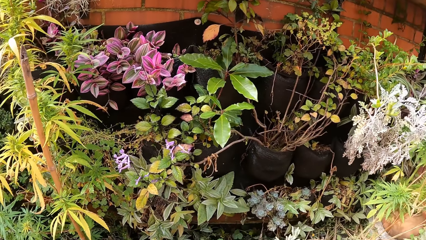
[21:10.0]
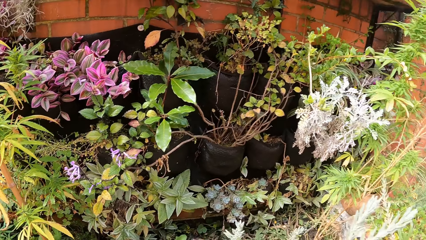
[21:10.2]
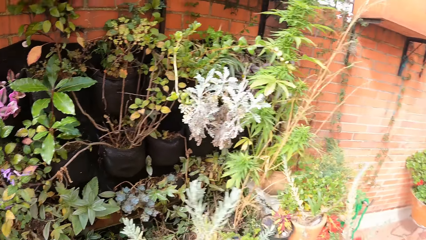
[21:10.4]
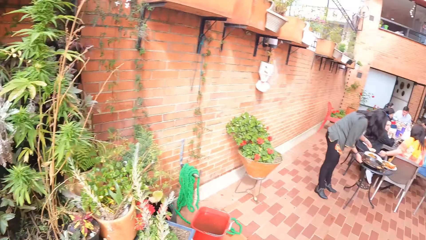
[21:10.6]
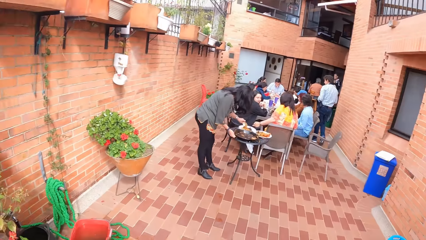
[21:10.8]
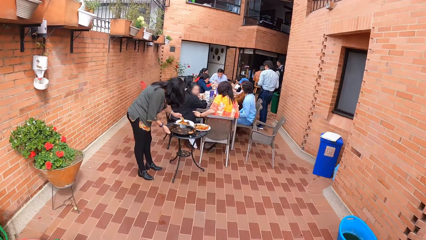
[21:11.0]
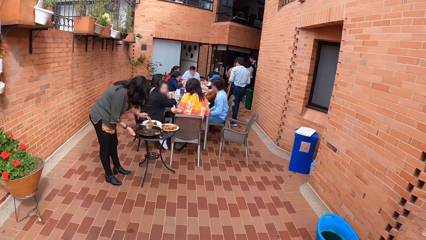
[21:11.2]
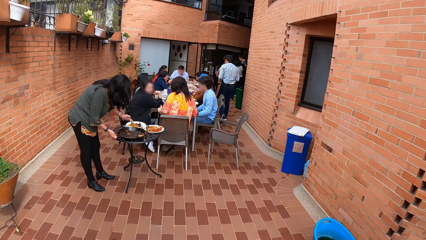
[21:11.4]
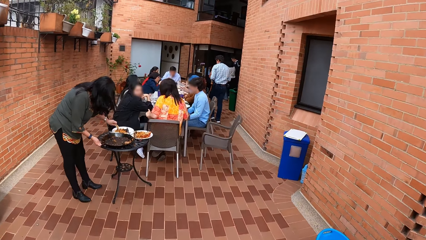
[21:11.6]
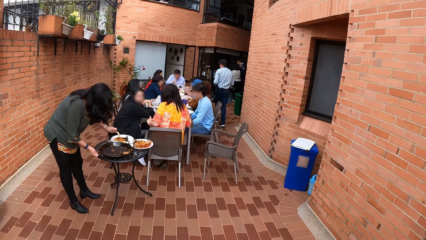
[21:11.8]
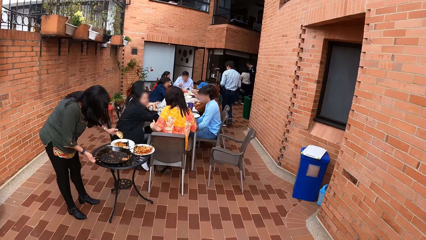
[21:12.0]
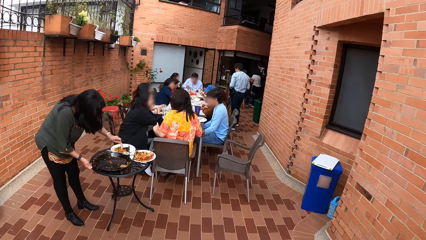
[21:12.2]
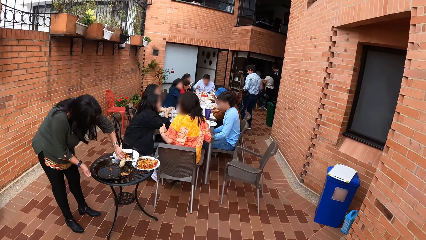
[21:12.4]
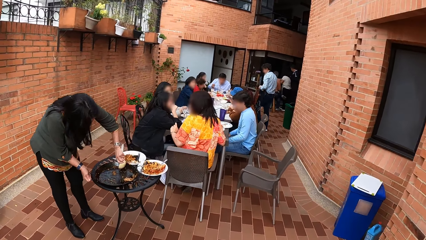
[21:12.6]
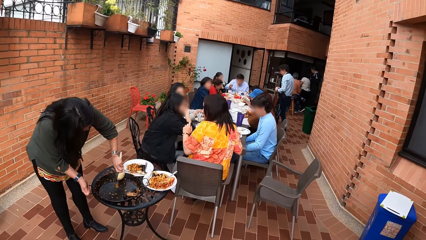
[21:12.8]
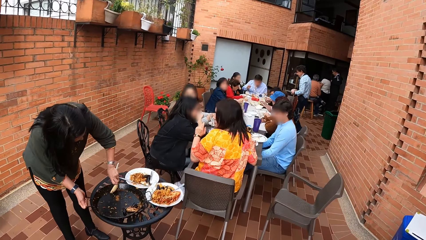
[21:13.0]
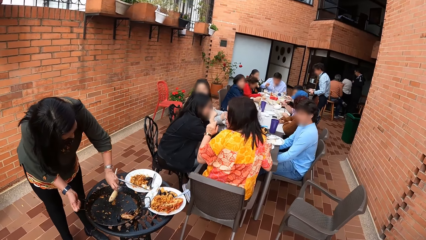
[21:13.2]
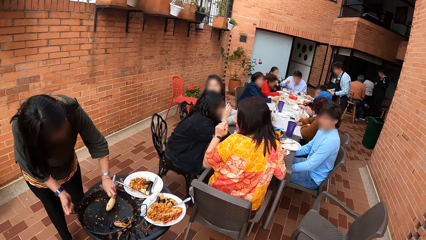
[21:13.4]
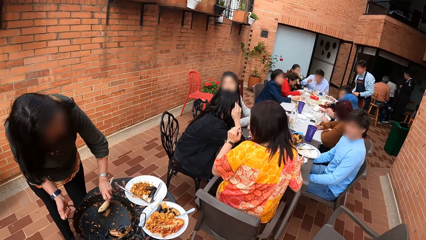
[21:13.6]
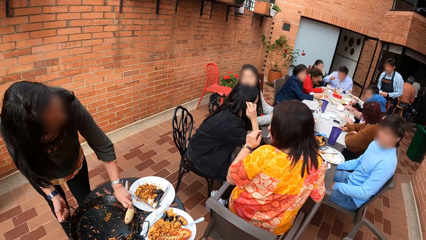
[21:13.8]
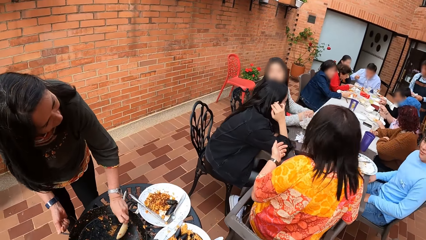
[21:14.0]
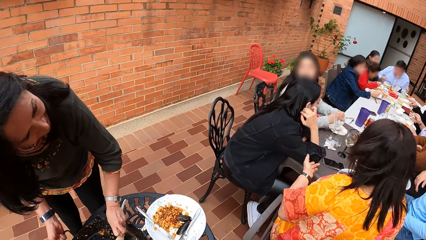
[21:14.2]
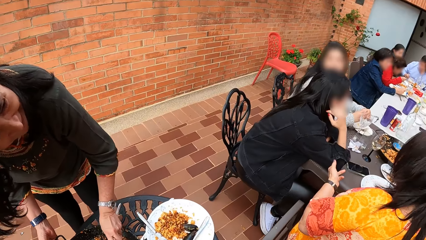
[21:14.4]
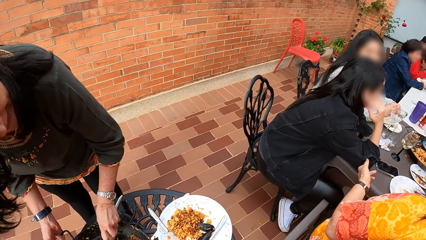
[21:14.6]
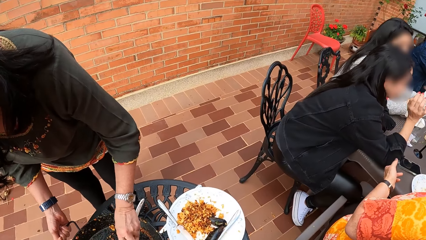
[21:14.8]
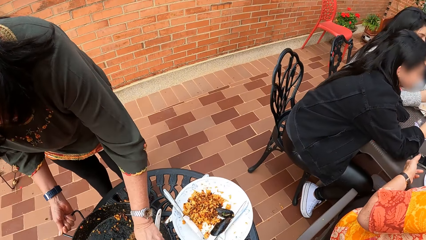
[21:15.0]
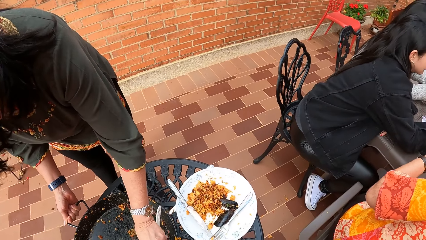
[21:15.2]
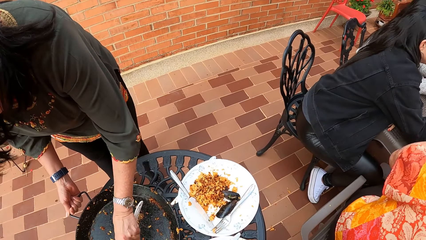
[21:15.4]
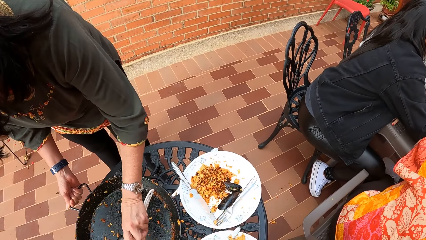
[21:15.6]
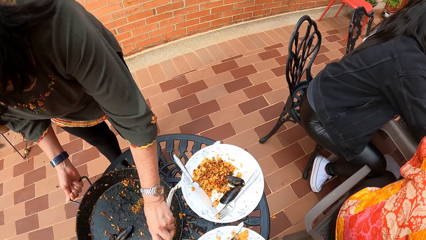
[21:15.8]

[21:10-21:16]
The camera wearer moves towards a group of people.

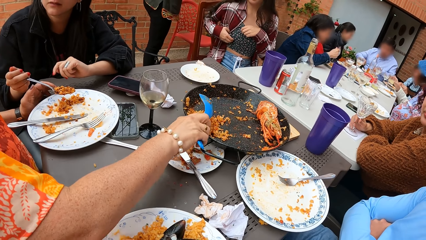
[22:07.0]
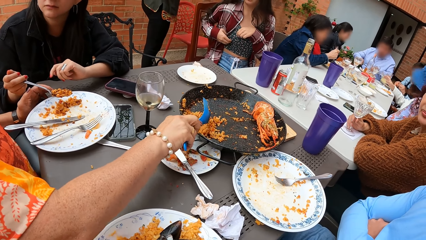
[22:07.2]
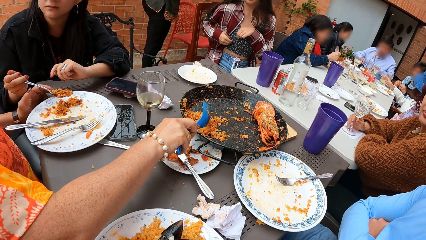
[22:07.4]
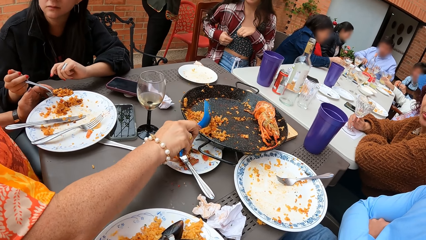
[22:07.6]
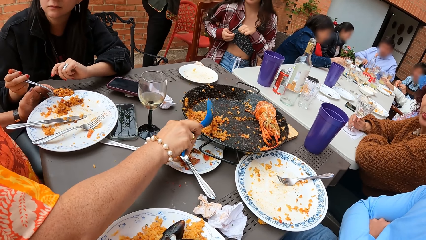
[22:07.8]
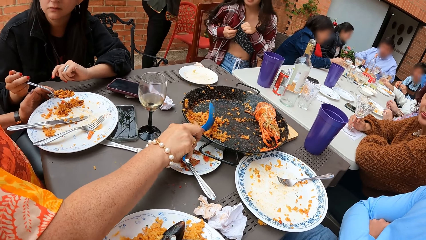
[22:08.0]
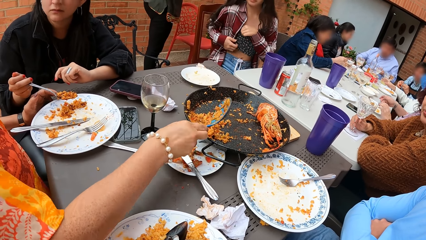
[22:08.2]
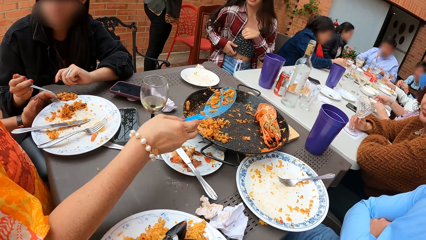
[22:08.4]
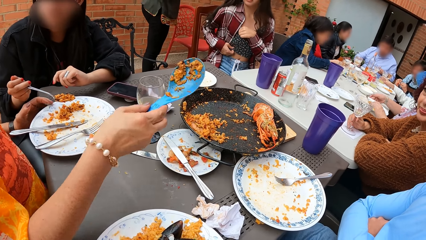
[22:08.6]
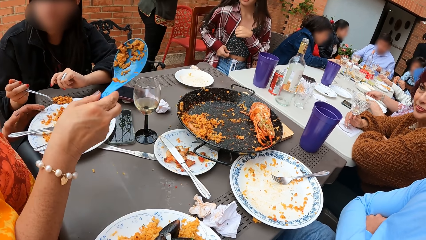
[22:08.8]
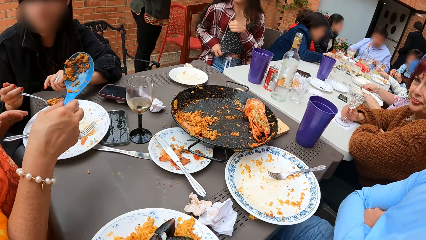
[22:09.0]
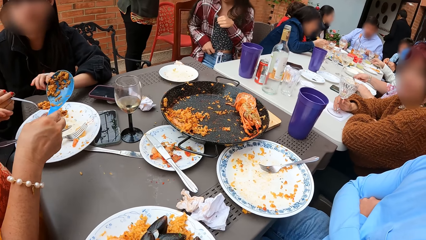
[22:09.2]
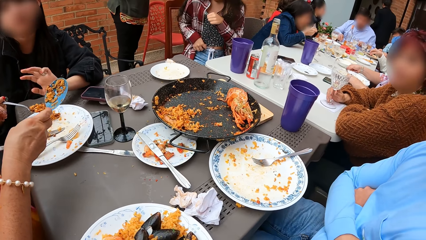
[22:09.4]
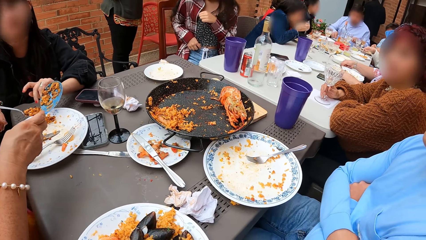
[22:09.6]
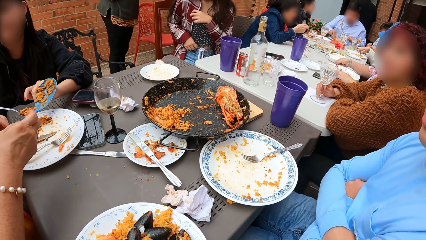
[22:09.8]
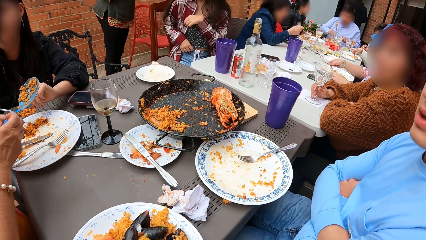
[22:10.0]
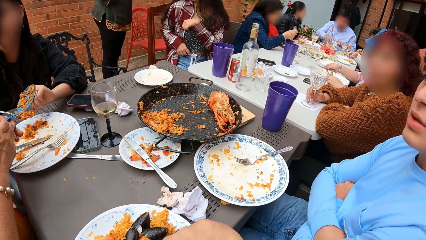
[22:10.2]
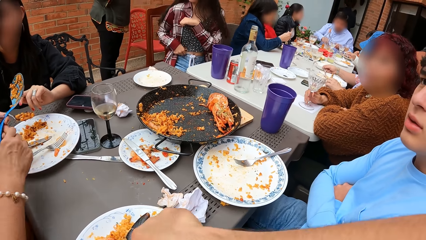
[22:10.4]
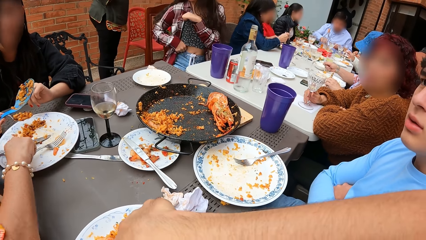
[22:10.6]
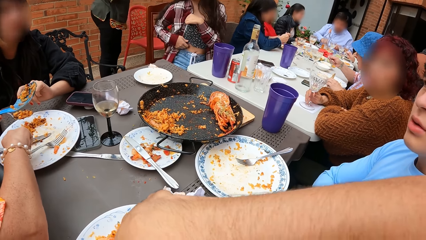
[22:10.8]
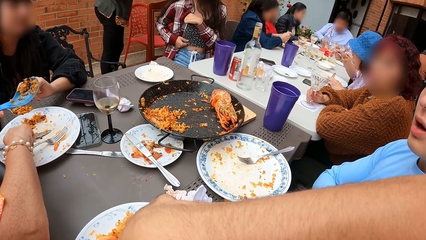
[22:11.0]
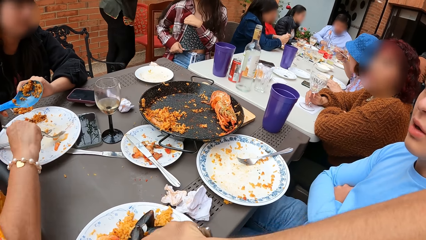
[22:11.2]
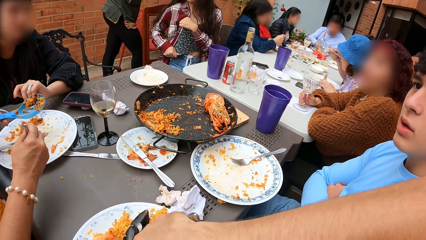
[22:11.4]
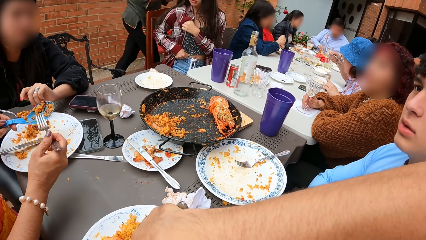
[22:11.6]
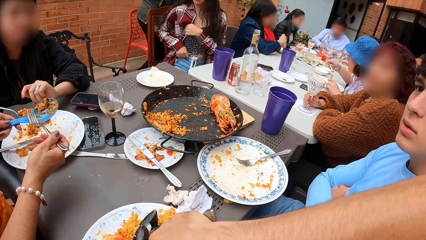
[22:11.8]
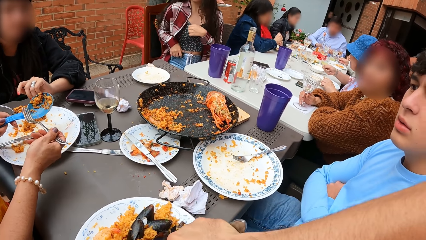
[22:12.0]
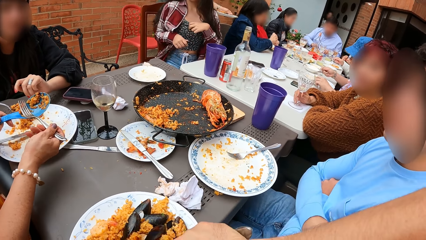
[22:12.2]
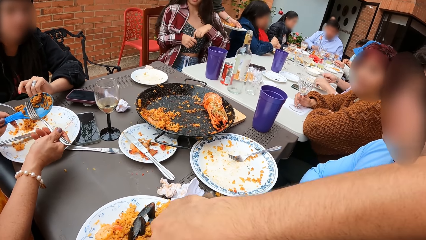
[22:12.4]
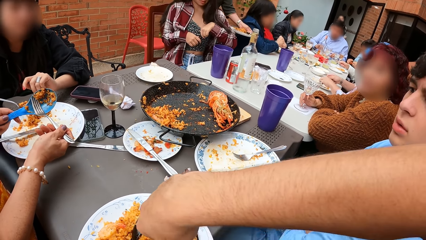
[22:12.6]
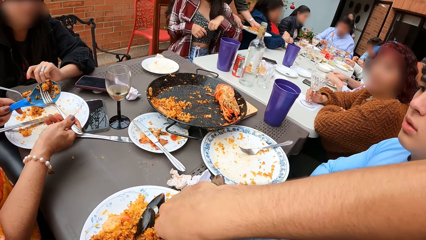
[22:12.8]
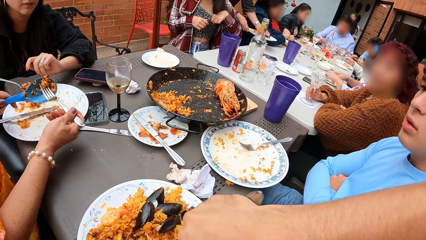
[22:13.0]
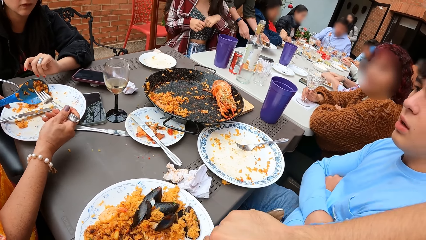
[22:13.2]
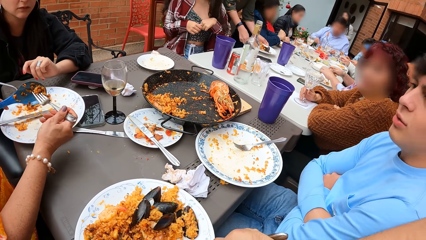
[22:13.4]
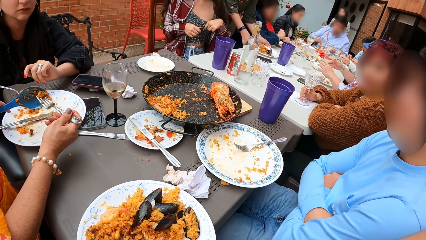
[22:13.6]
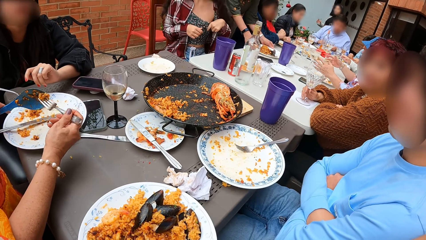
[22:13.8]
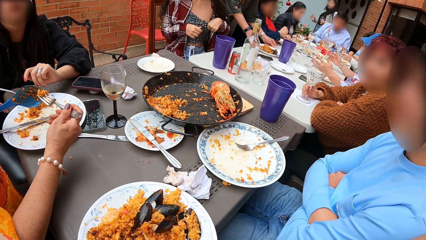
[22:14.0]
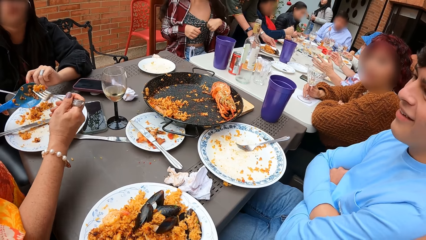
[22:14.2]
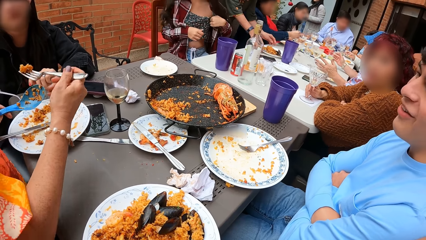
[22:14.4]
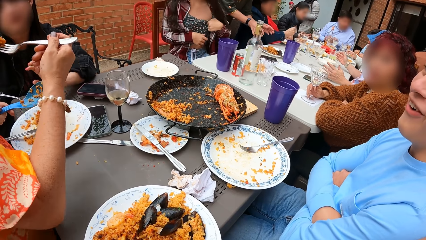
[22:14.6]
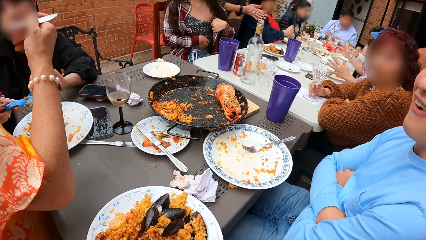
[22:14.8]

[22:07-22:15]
The camera wearer serves the food.

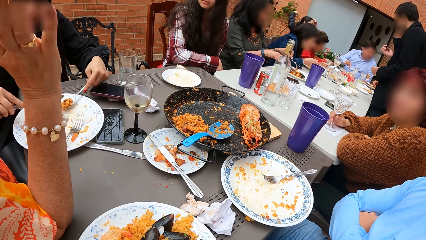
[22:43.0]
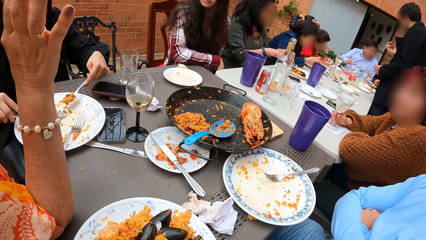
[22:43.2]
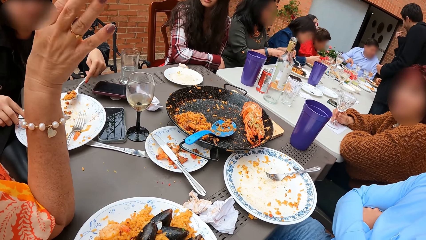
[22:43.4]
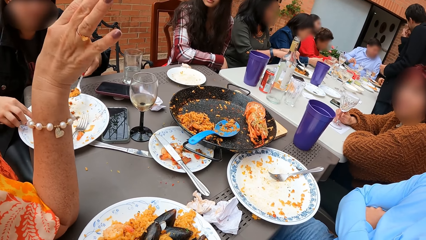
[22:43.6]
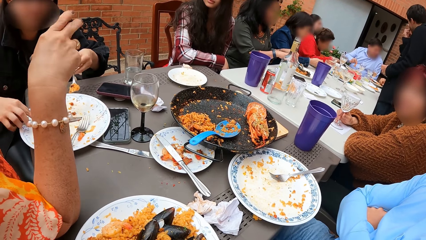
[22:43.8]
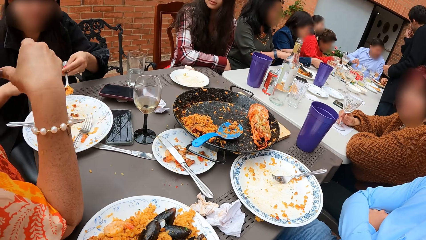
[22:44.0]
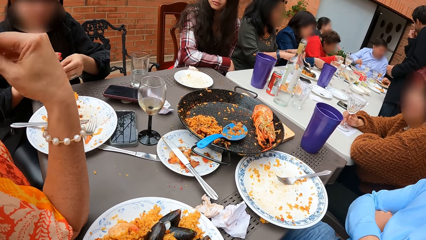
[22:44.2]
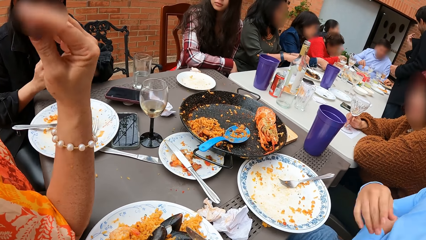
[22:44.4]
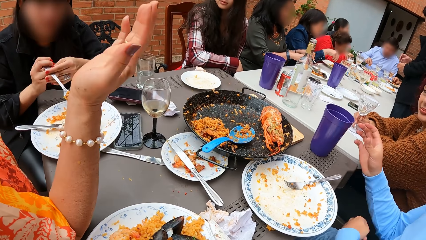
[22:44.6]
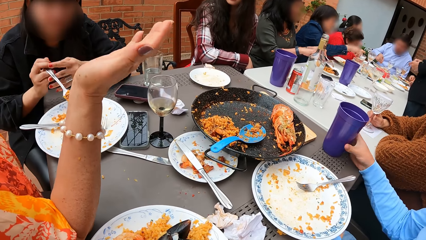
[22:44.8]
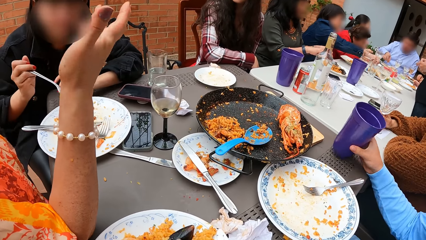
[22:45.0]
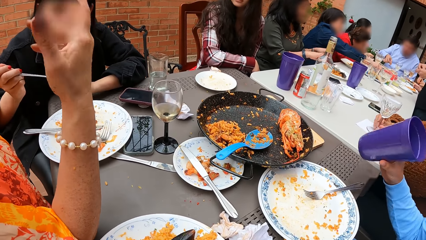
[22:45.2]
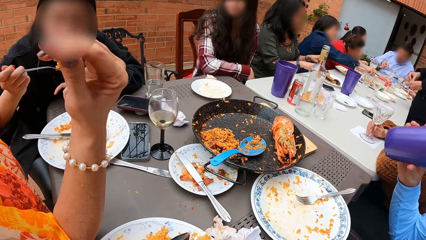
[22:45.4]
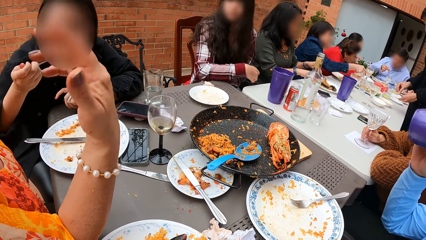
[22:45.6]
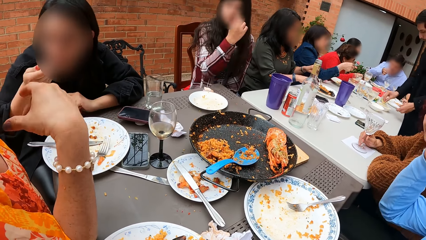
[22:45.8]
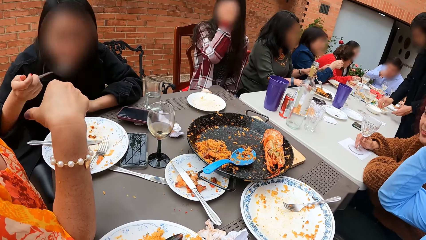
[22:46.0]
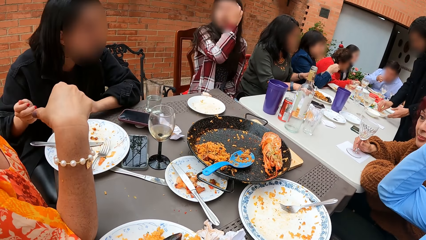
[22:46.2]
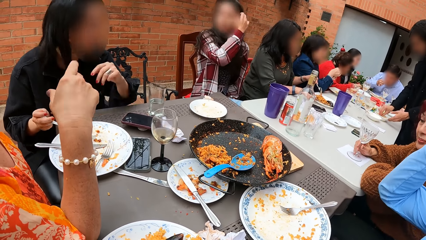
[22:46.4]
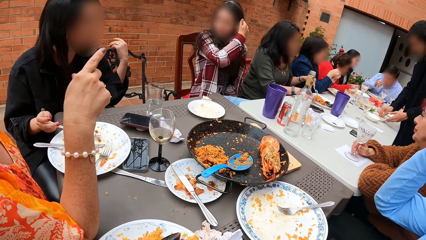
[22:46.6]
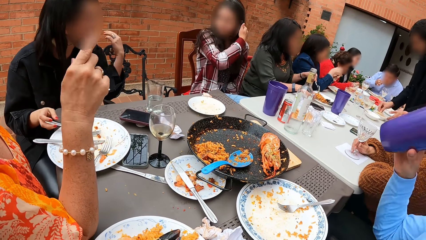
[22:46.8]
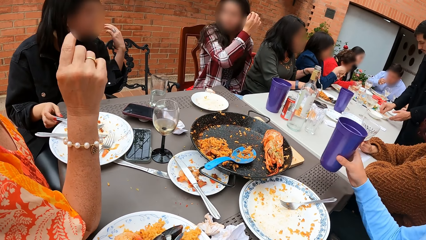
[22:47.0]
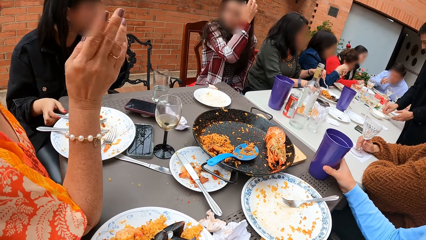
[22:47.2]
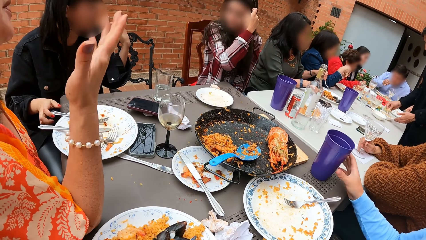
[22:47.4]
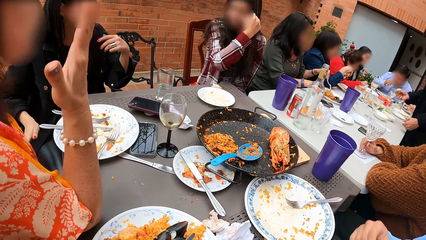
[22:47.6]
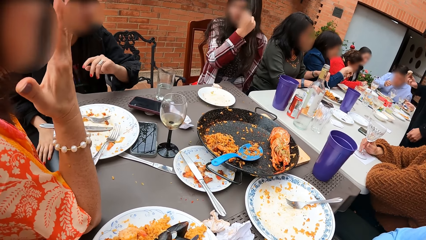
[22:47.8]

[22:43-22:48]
A person picks up a plastic tumbler with the right hand. A woman eats food with the fork in her right hand. The person drinks from the plastic tumbler. A lady gestures with the right hand on the table. The woman drops the fork on a plate on the table with her right hand. The woman interacts with another woman. A man drops a cup on the table with his right hand. The person places the plastic tumbler on the table.
